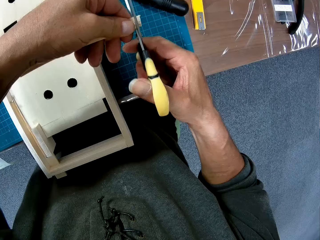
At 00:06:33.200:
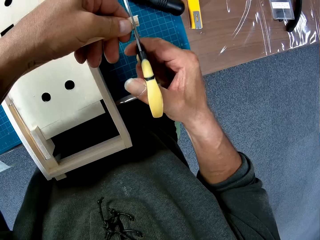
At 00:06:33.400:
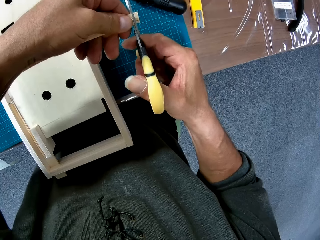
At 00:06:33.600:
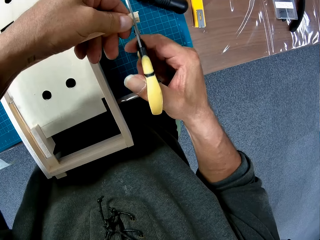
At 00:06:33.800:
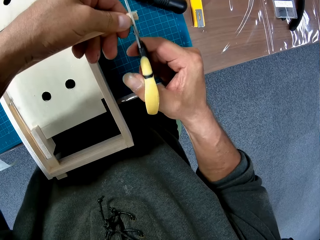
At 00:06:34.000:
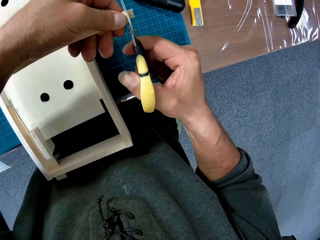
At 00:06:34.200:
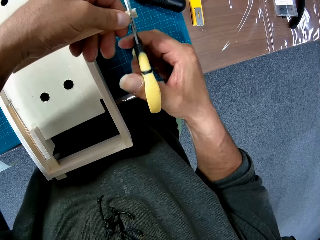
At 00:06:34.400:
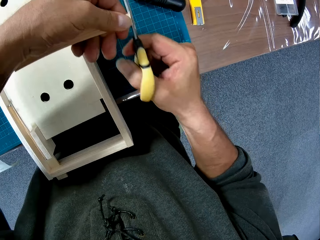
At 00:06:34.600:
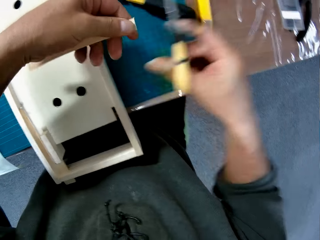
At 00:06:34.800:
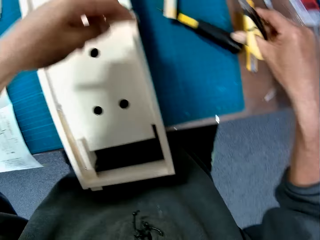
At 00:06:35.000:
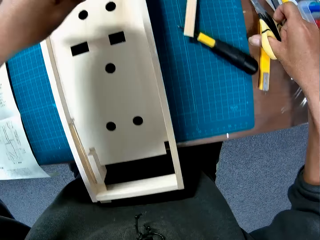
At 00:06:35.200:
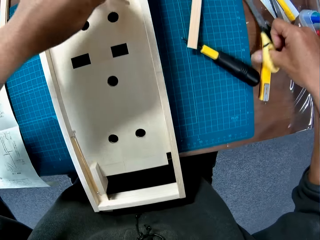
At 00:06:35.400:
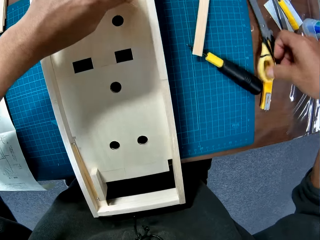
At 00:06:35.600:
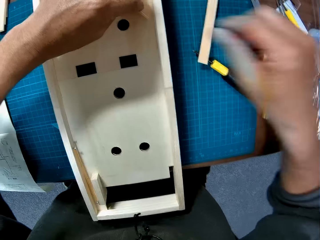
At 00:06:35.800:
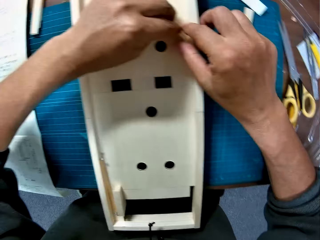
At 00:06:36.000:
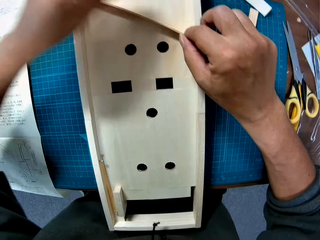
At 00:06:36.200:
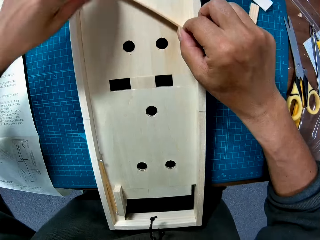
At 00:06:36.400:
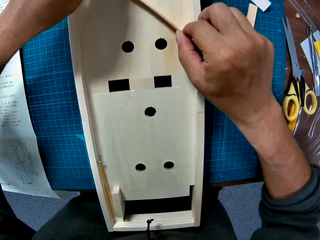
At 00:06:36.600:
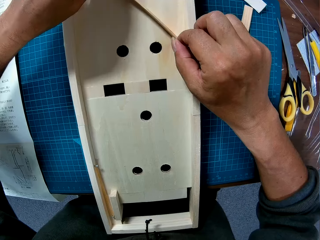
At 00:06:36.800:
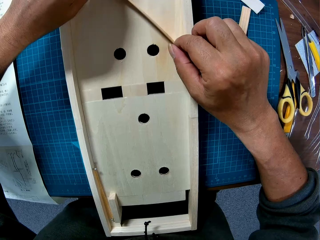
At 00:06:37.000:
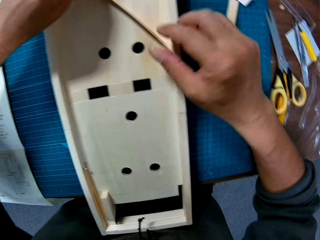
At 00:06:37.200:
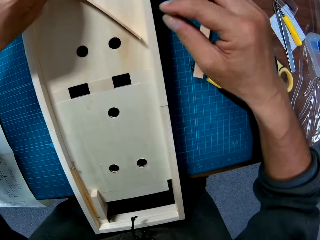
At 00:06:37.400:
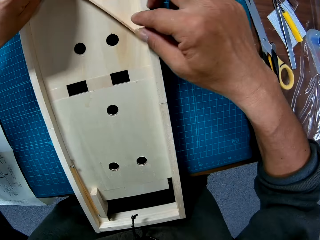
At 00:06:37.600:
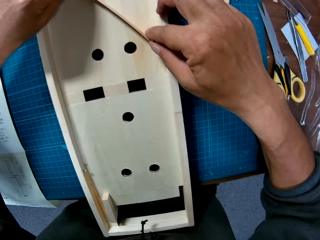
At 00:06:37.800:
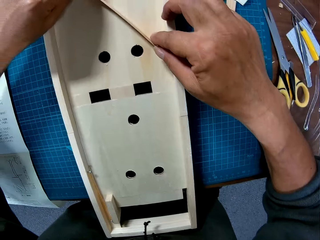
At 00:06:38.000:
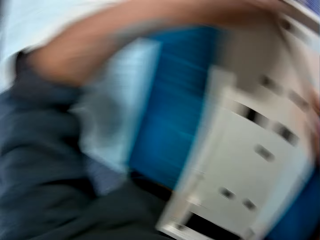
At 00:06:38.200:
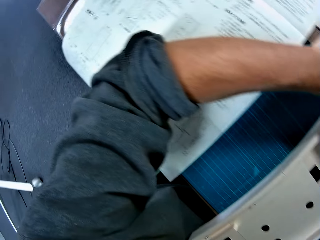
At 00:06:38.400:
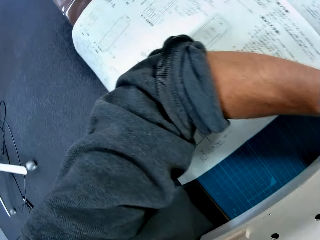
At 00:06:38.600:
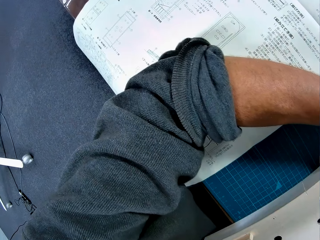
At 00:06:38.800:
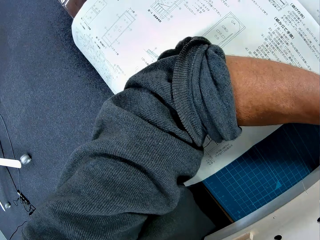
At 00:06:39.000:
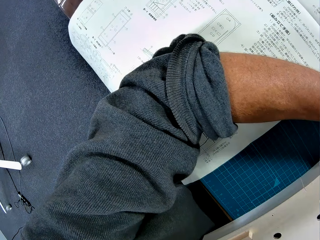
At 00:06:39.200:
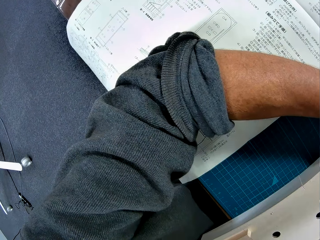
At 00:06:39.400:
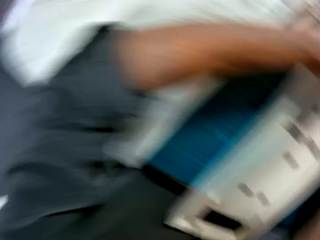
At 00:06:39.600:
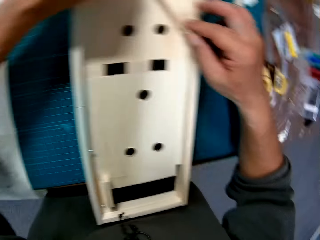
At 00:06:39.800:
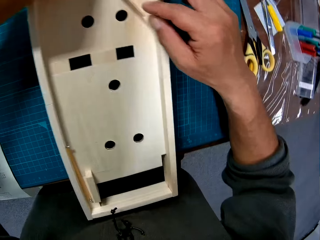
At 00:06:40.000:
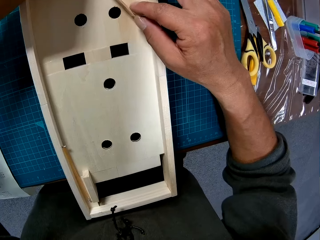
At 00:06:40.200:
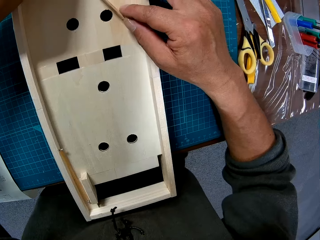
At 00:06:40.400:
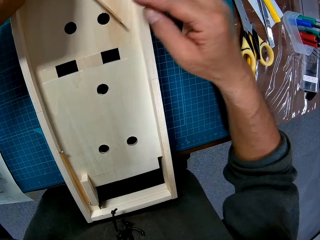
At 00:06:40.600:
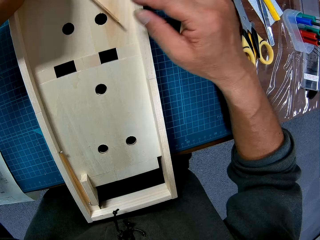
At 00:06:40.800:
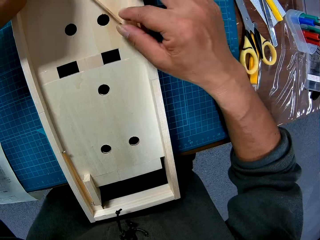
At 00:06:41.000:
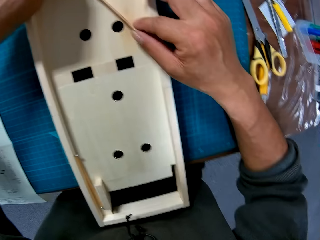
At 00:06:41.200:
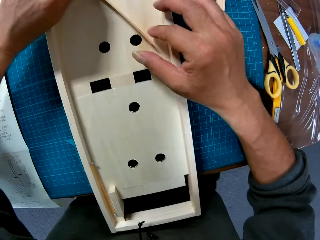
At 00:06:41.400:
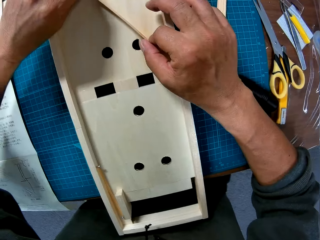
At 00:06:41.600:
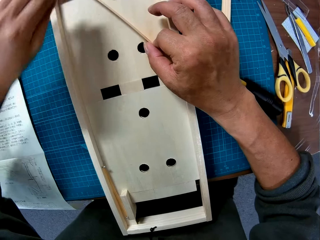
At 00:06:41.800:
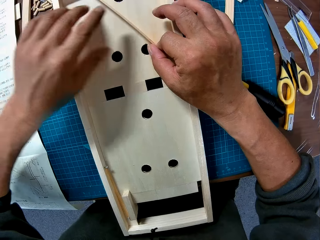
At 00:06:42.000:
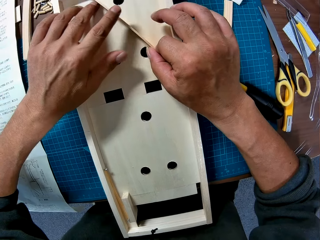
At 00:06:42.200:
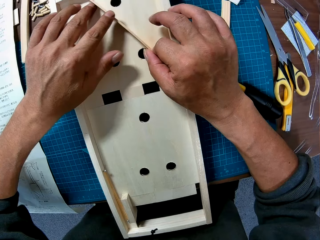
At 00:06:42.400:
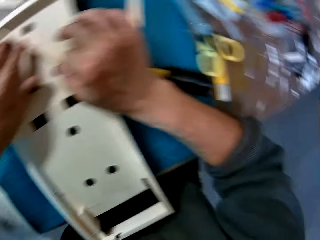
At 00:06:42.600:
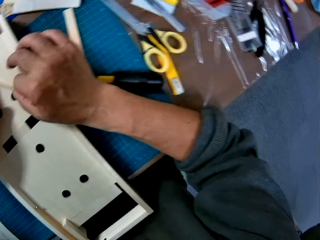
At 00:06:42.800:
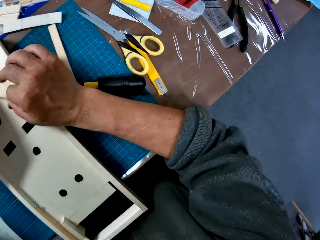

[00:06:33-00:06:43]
The camera wearer drops the scissors on the table with his right hand. He drops the stick in the wooden component with his left hand. He fits a piece of wood on the wood model. He adjusts the wood in the wooden component.

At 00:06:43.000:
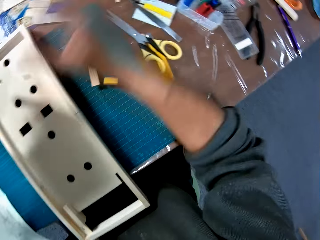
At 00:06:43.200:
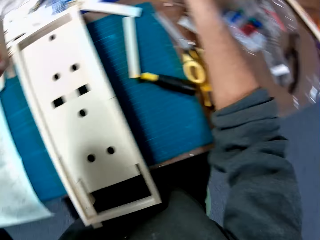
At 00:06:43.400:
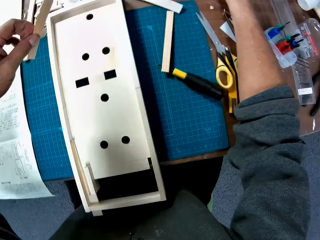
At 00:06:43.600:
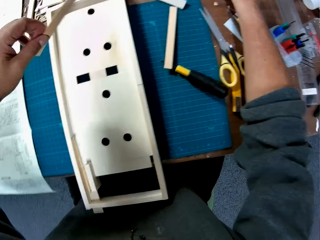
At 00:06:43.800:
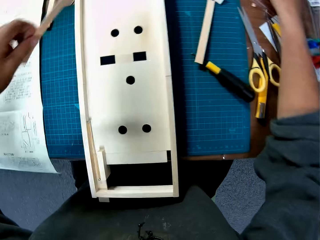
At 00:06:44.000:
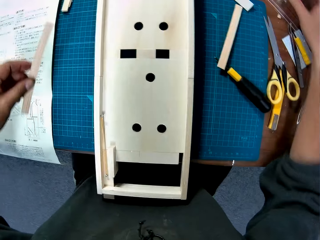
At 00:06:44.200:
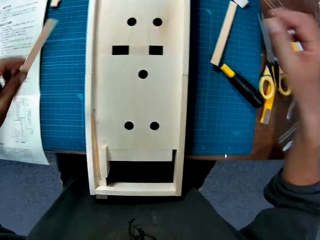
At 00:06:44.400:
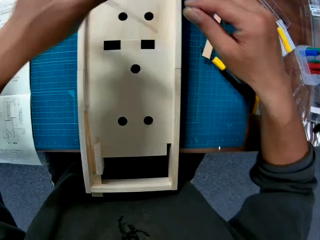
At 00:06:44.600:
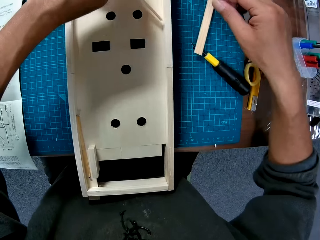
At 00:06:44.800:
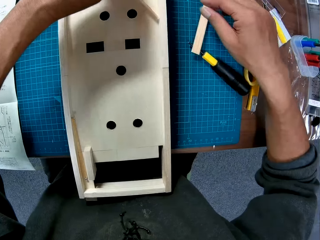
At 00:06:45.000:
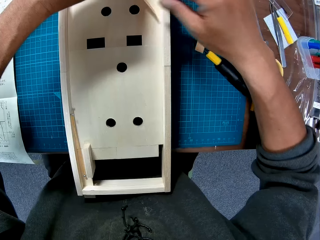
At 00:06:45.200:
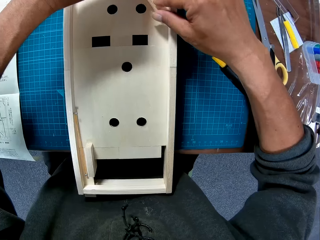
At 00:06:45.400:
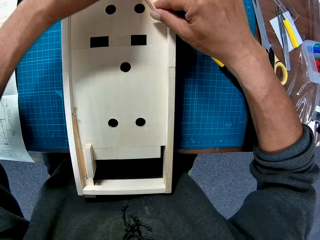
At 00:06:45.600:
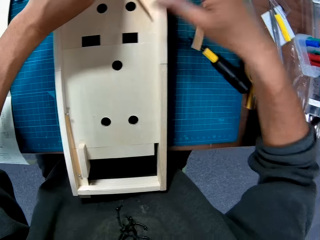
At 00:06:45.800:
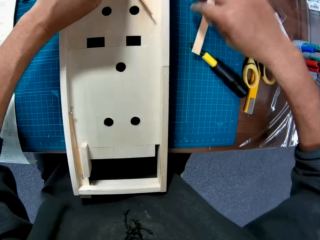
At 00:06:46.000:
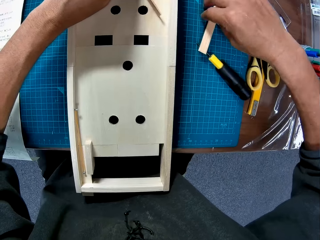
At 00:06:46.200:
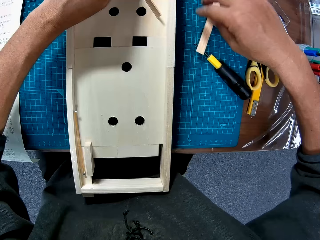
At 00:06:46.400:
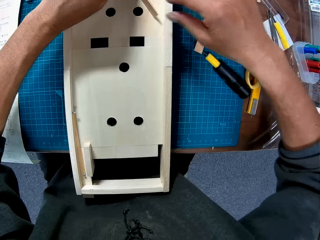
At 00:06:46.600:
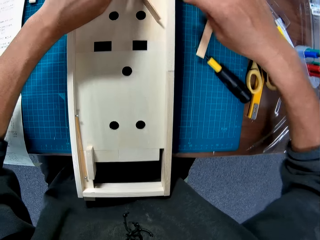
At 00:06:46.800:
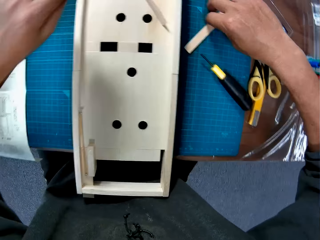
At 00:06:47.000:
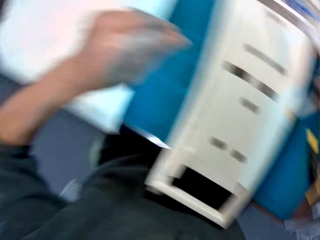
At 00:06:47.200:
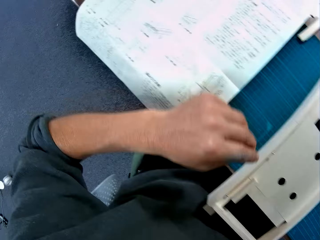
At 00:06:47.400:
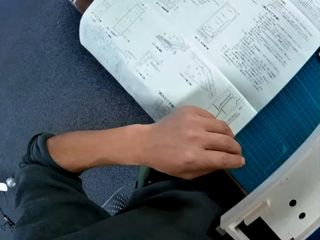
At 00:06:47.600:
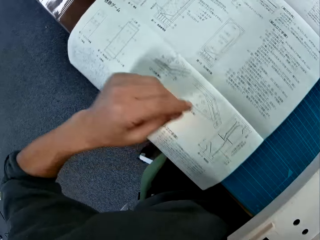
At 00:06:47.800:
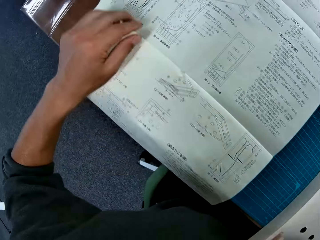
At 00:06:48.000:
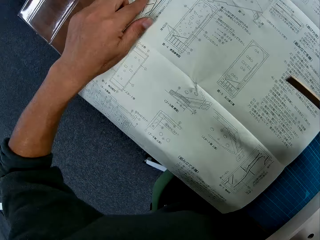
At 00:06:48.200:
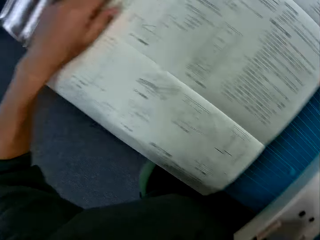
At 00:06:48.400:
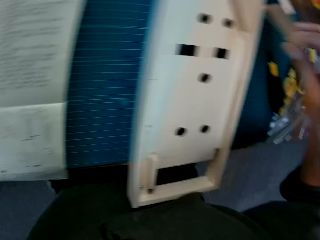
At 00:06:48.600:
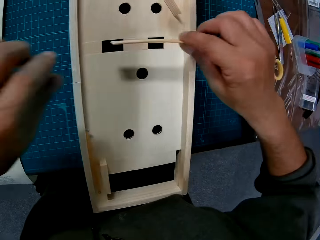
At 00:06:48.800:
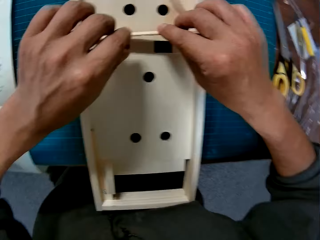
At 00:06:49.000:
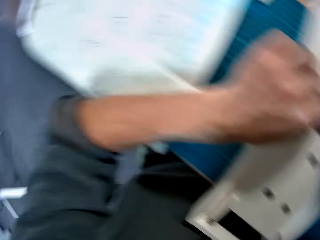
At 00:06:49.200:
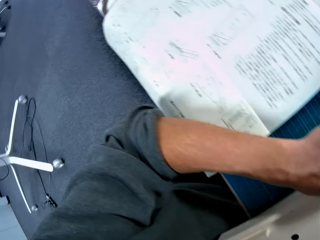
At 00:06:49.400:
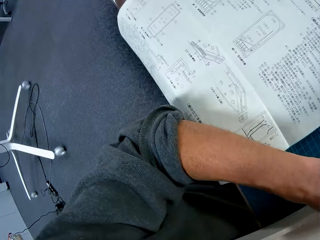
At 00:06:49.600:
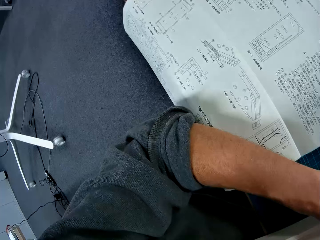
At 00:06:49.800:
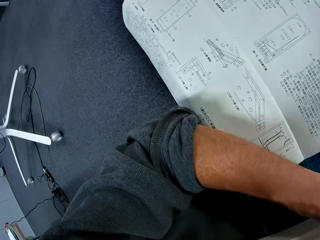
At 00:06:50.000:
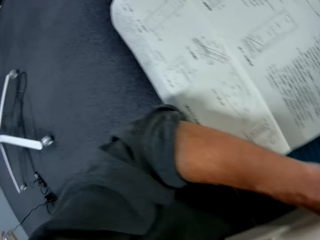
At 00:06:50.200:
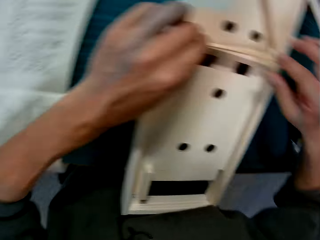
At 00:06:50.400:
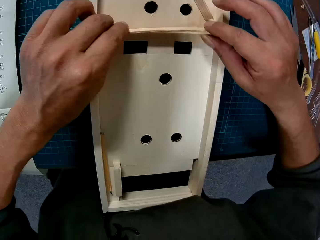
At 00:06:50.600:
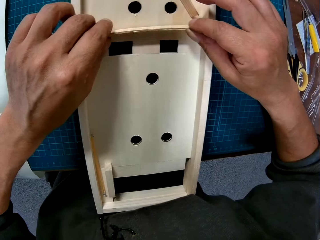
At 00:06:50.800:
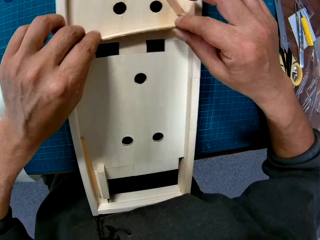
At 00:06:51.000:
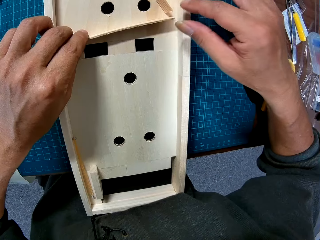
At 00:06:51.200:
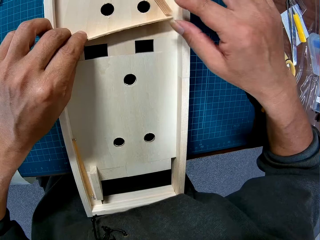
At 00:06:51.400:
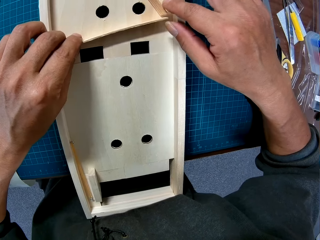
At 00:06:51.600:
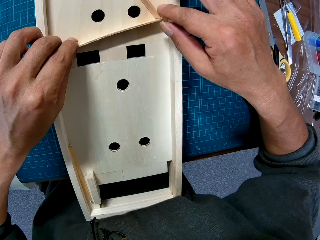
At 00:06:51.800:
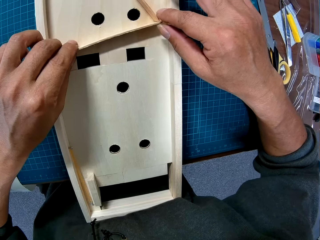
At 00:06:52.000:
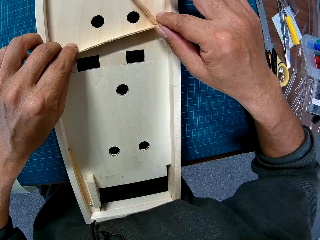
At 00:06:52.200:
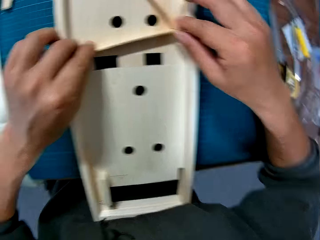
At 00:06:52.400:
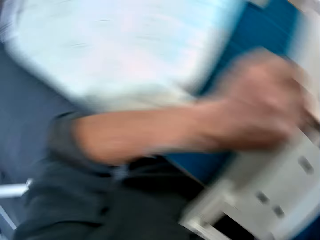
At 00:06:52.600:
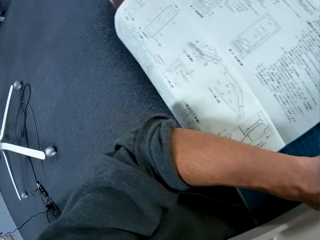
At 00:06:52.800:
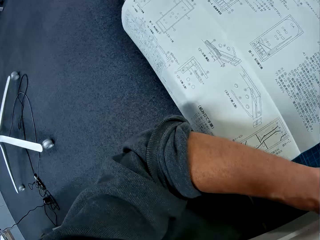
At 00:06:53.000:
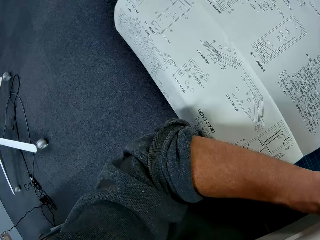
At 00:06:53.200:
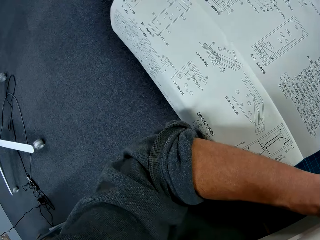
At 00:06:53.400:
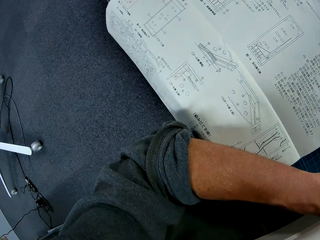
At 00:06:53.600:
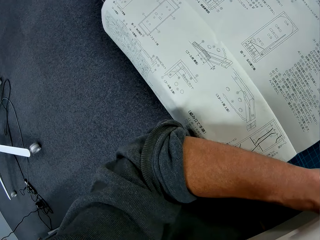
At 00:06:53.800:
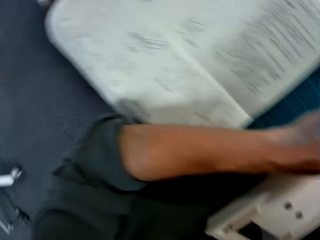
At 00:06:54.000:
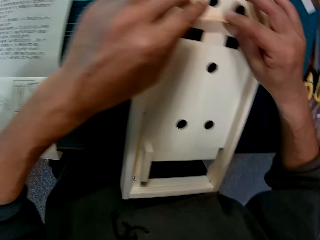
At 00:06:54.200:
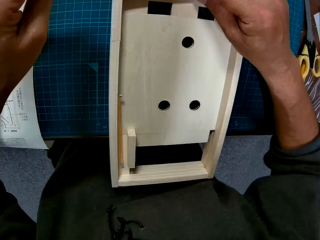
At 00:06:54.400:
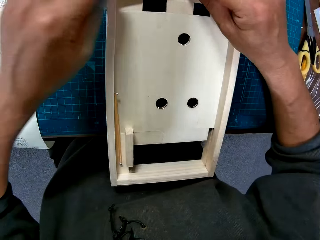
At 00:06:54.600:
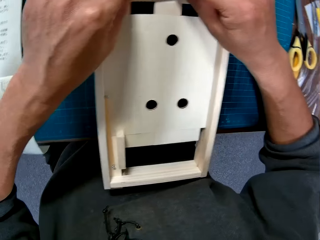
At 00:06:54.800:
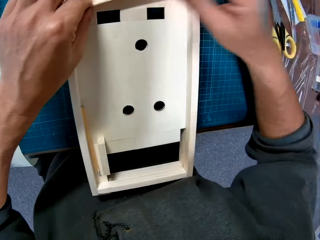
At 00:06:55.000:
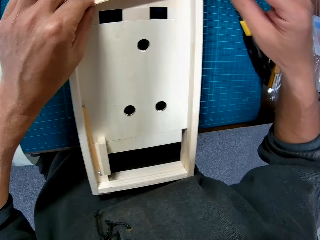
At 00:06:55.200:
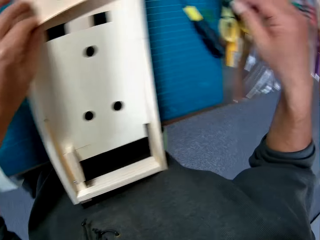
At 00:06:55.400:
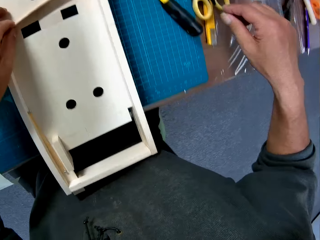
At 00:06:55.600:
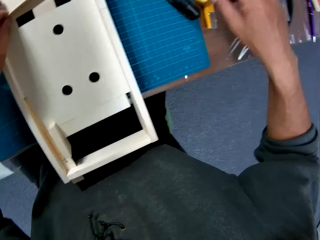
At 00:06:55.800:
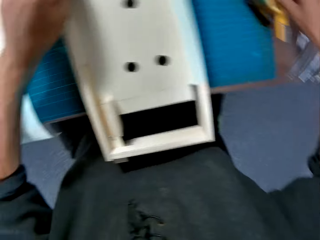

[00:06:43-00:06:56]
The camera wearer picks up the stick off the wood model with his left hand. He places the stick on the wooden component with his left hand. He holds a piece of wood. He picks up a stick from the table with his right hand. He pulls his hand off the wood. He holds a page. He places the stick on the wooden component.
